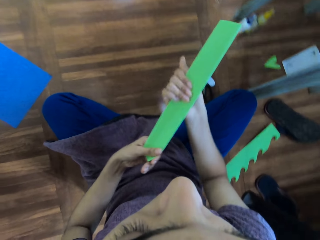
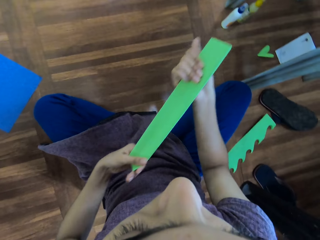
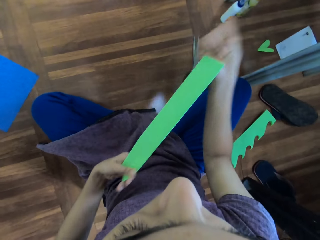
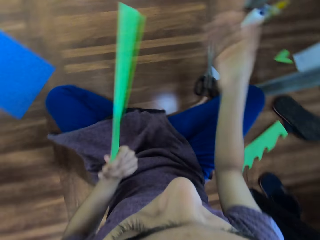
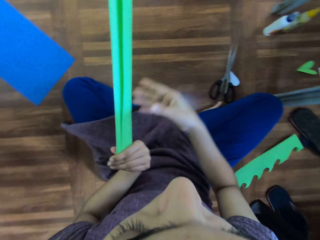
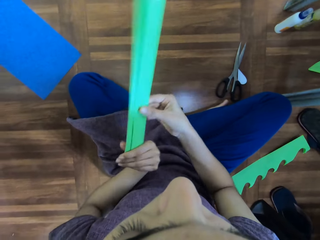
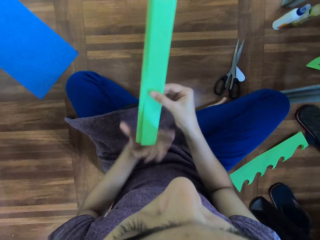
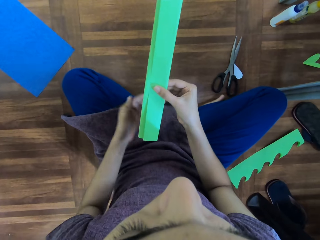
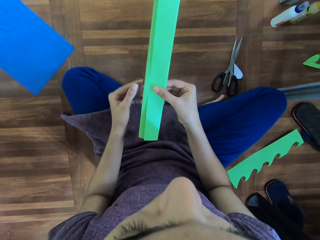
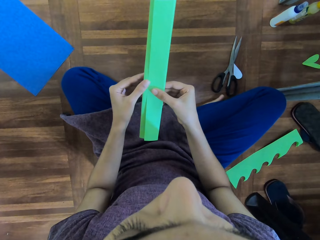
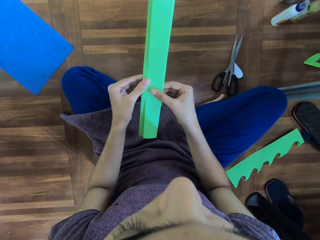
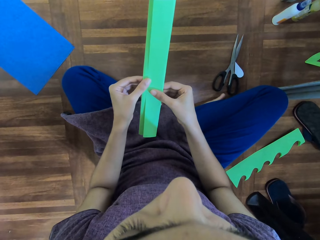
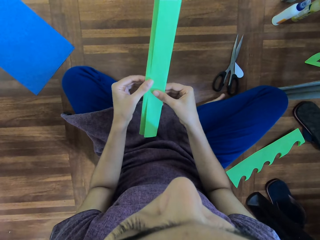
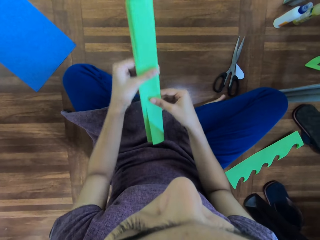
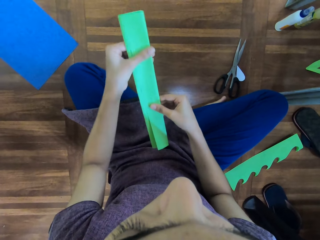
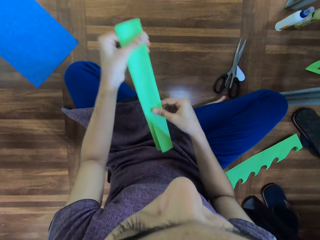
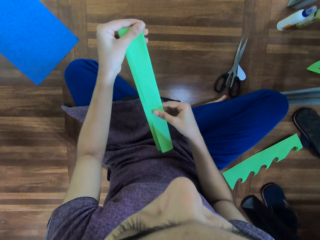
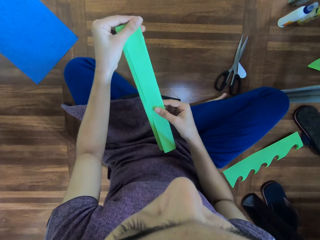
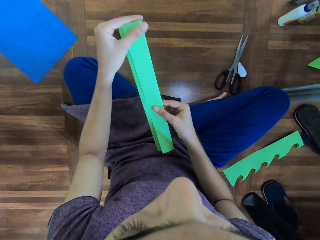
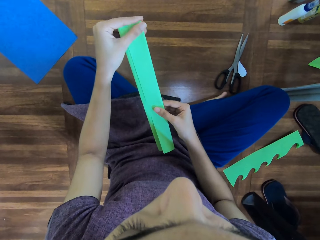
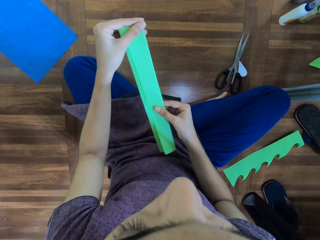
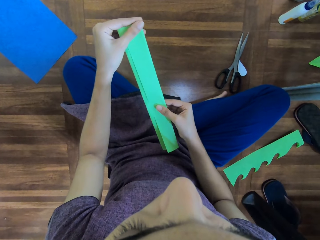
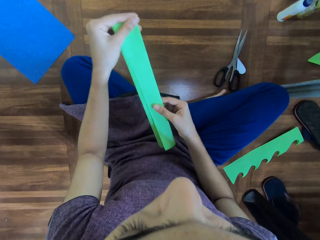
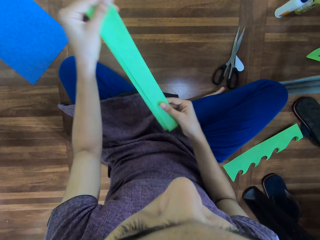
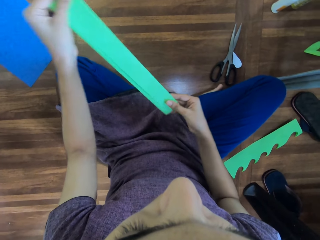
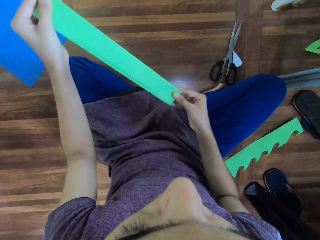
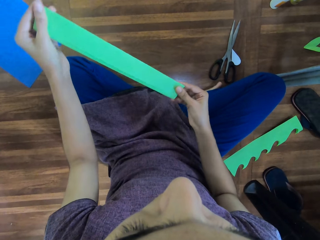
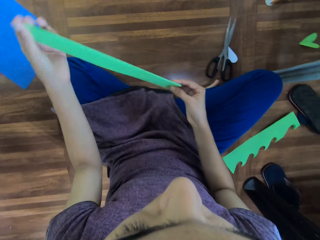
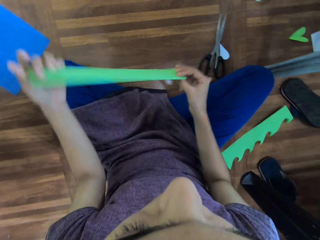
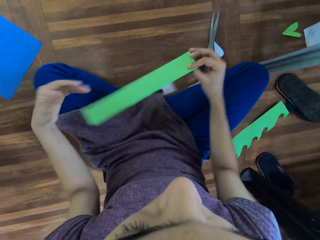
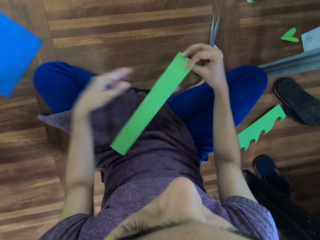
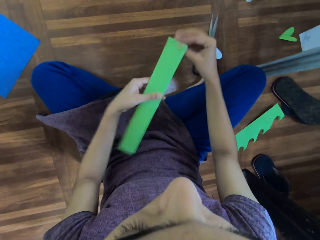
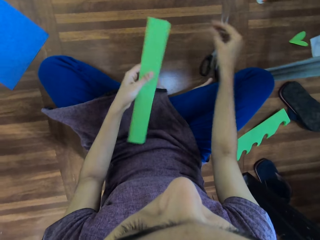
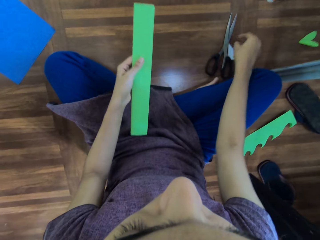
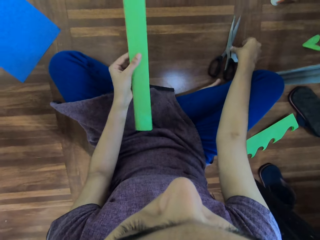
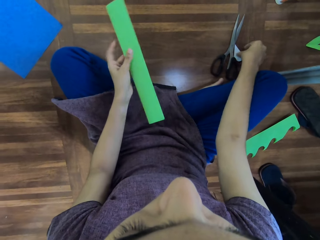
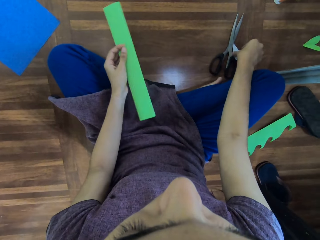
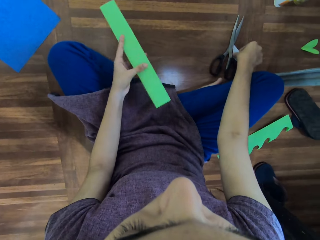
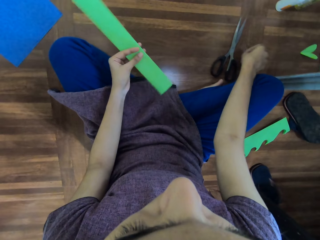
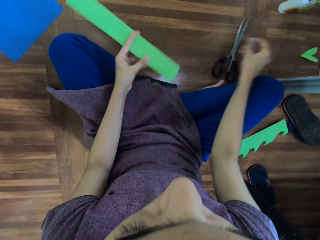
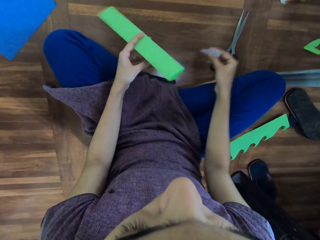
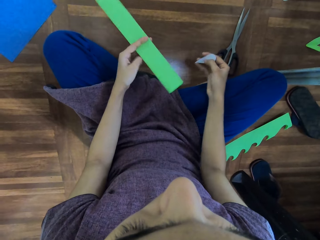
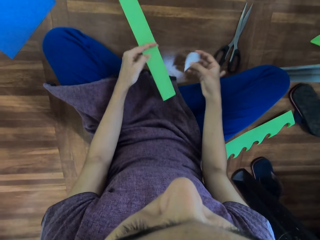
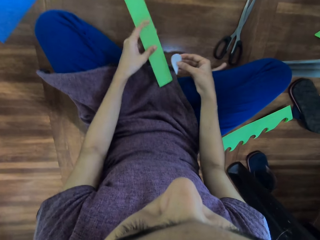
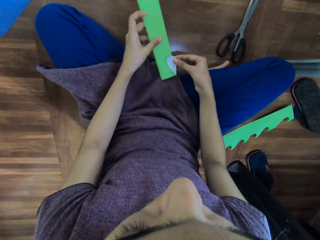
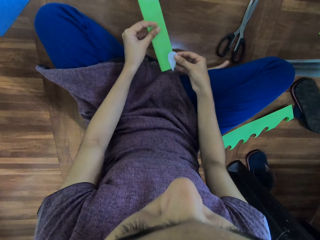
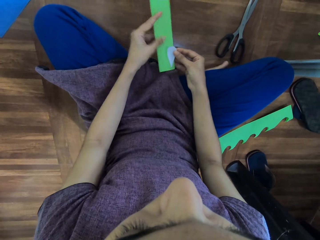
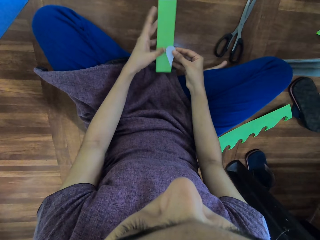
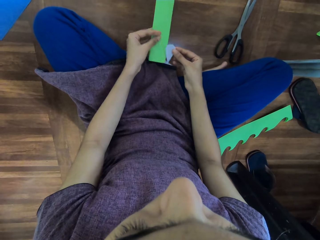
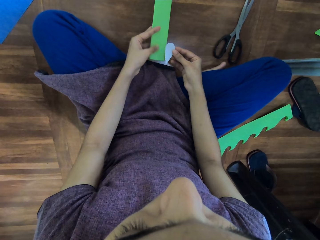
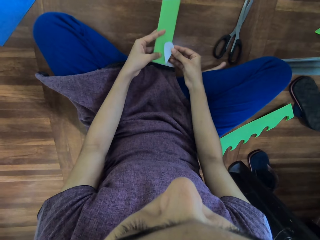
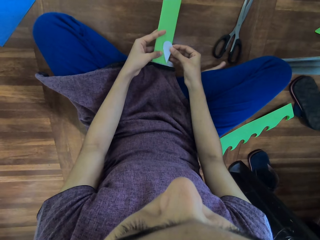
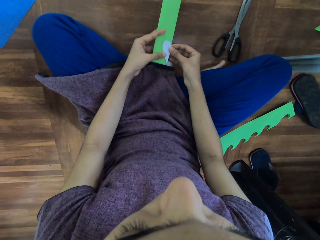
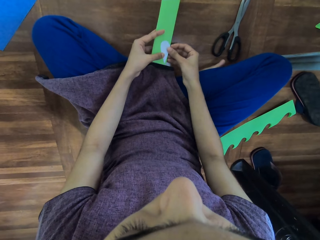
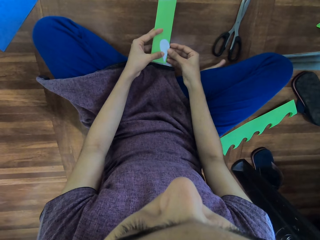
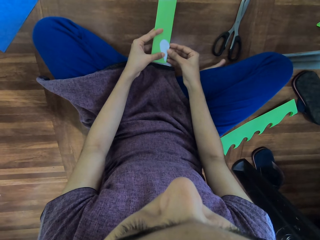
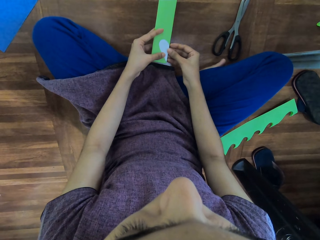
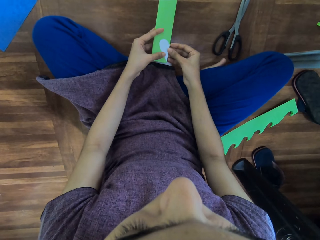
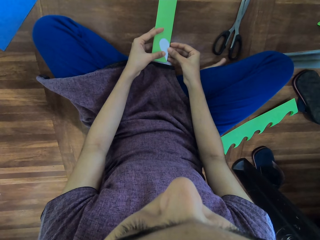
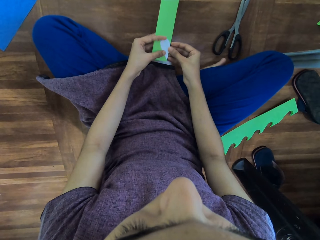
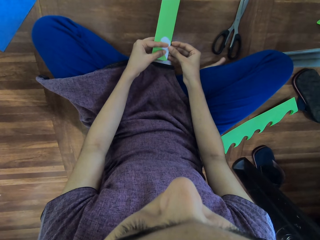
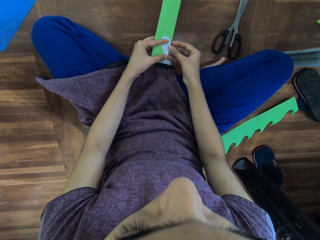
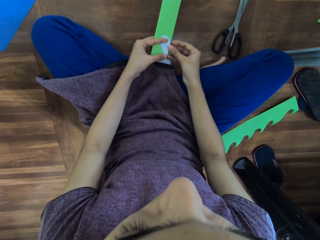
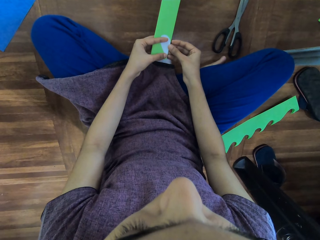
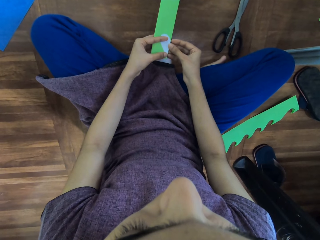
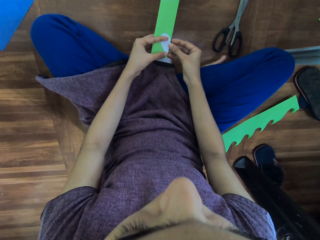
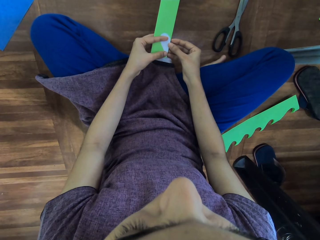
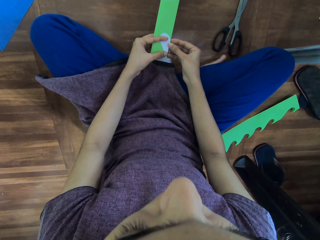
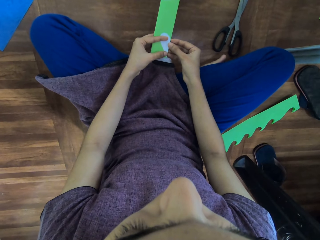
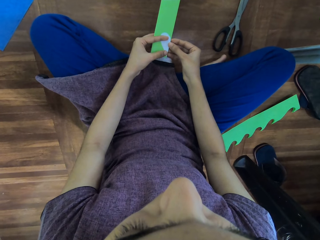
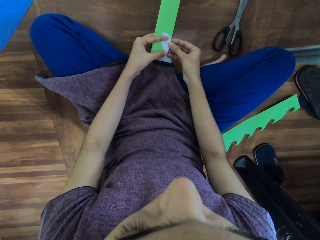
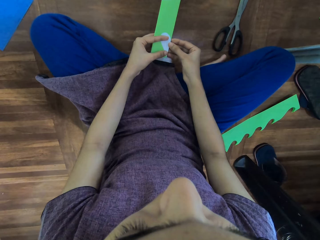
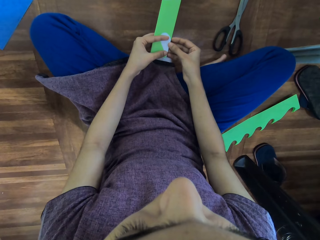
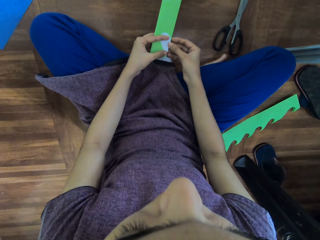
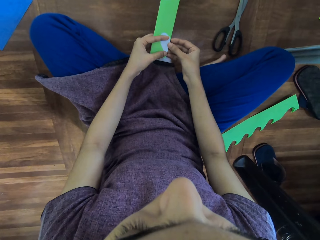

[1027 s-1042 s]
The camera wearer picks a piece of plastic or paper from the floor. They place the paper on the manila paper.

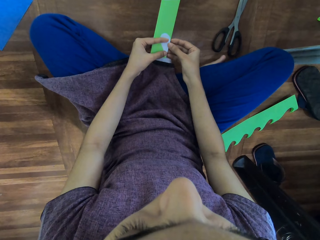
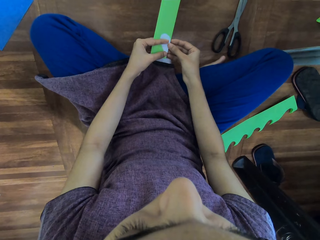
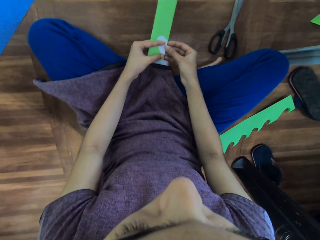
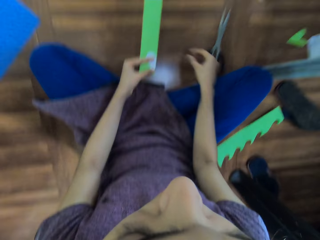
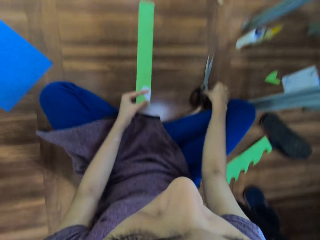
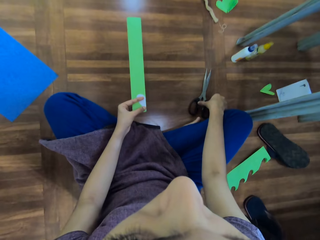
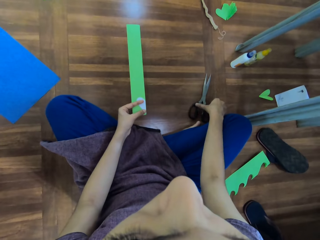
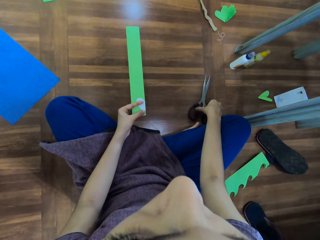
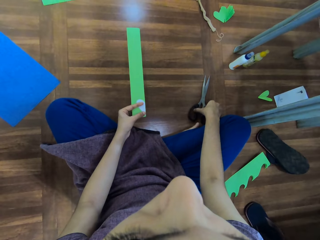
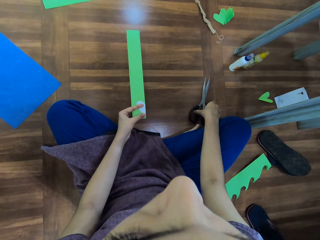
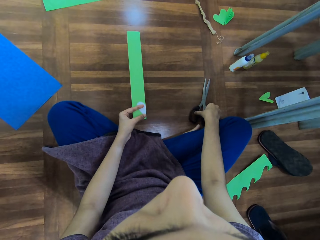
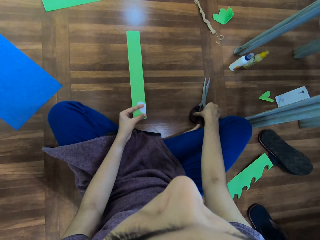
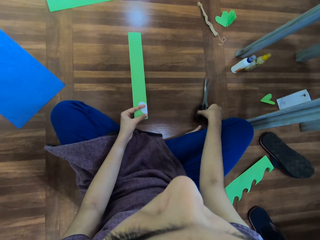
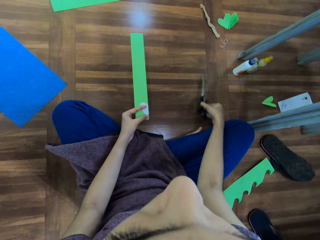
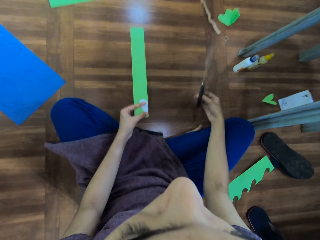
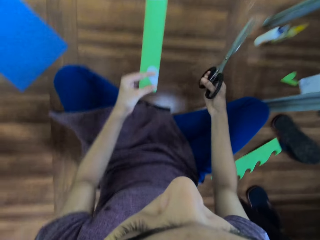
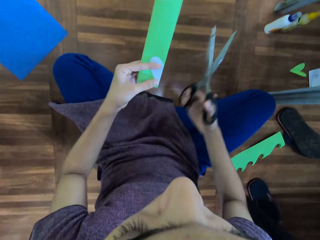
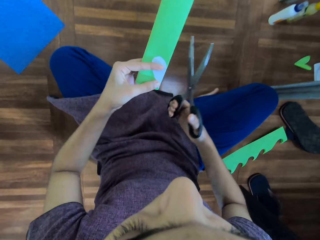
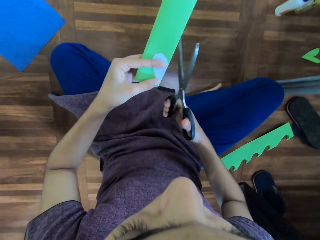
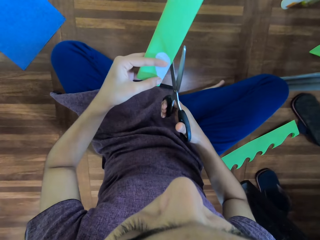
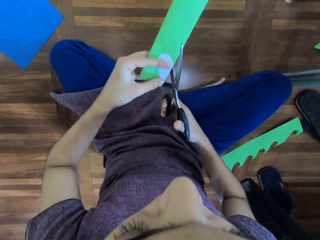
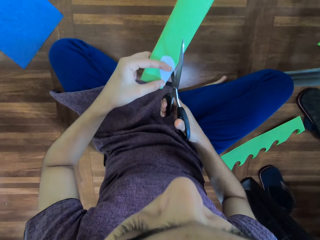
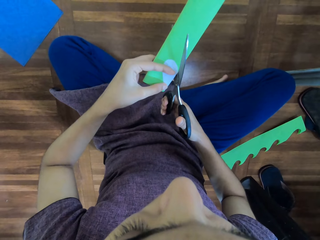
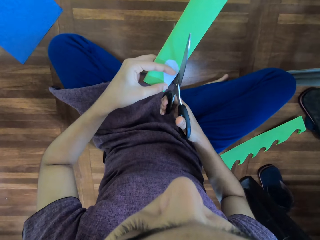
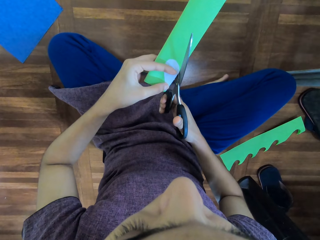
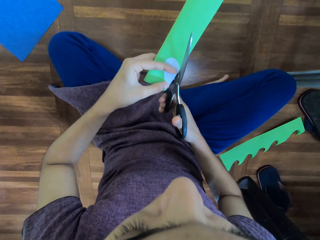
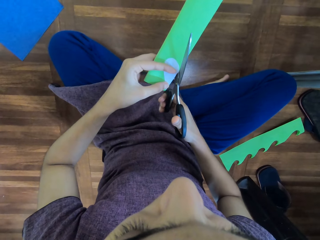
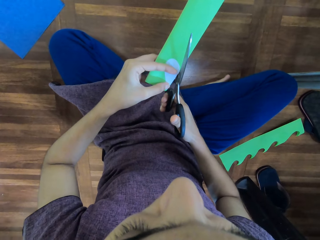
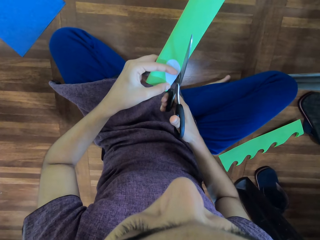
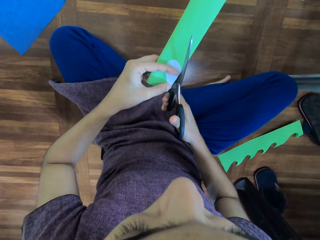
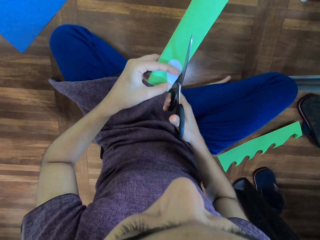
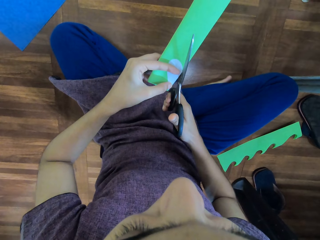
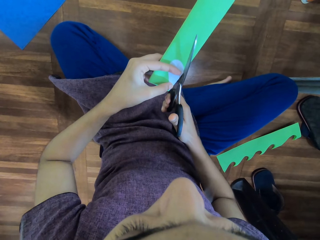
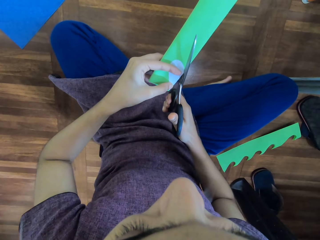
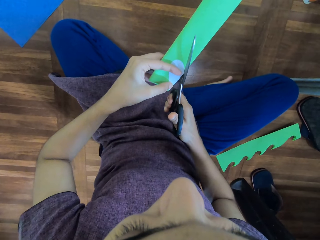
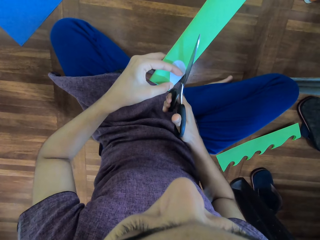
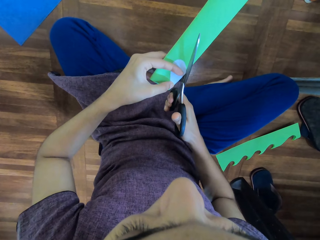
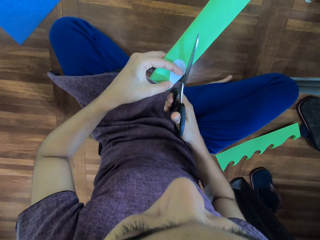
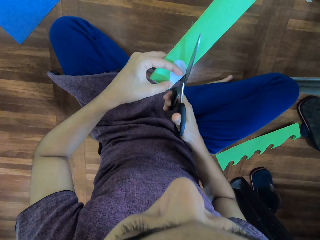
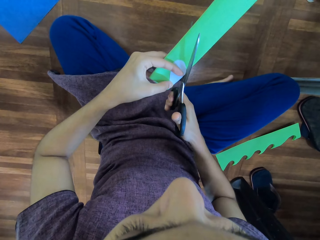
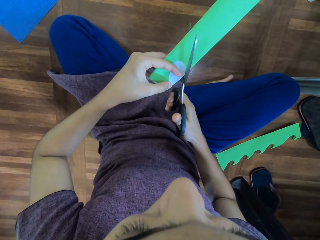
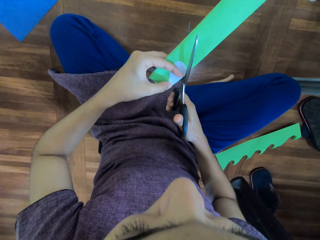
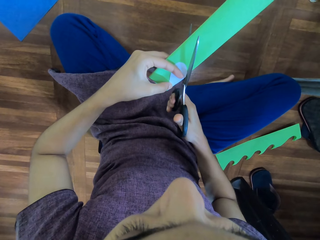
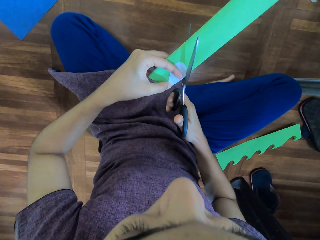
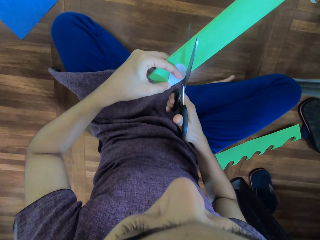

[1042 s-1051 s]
The camera wearer picks up the scissors. They cut the paper with the scissors.
